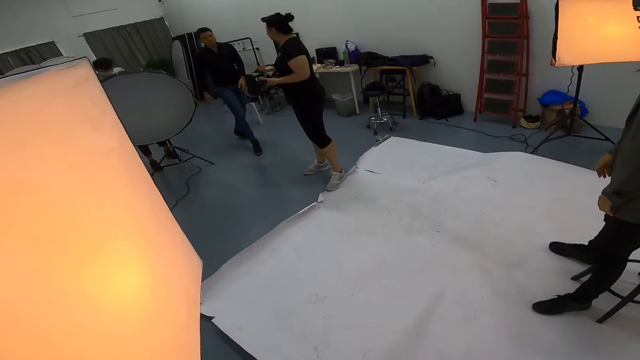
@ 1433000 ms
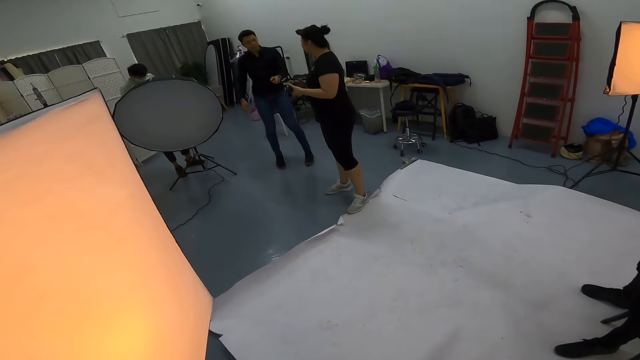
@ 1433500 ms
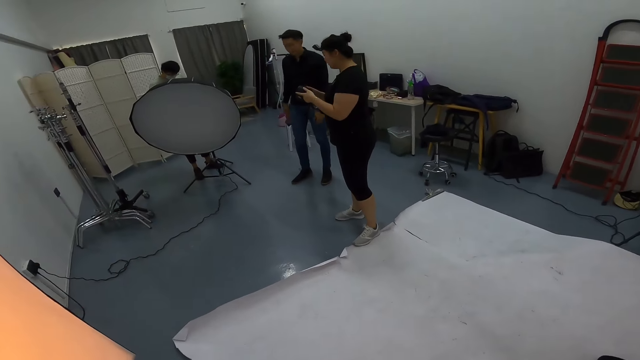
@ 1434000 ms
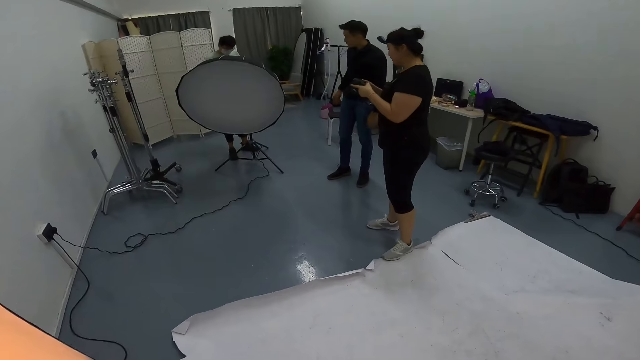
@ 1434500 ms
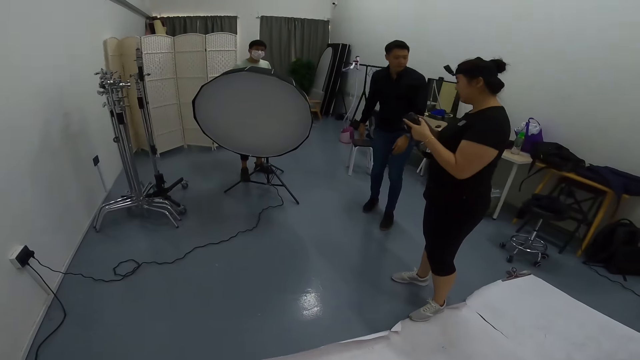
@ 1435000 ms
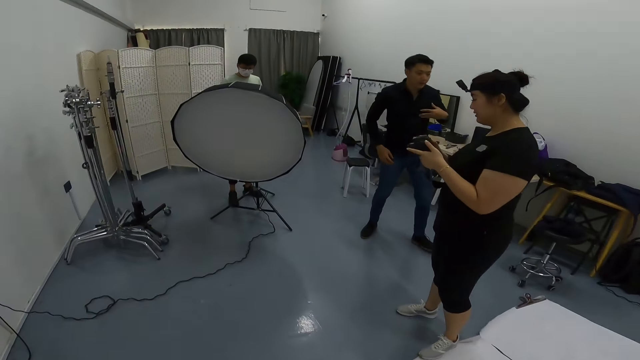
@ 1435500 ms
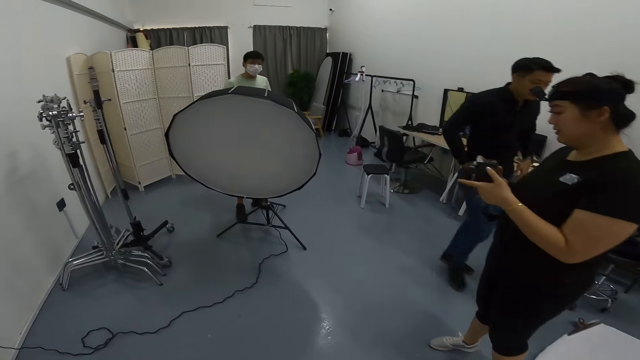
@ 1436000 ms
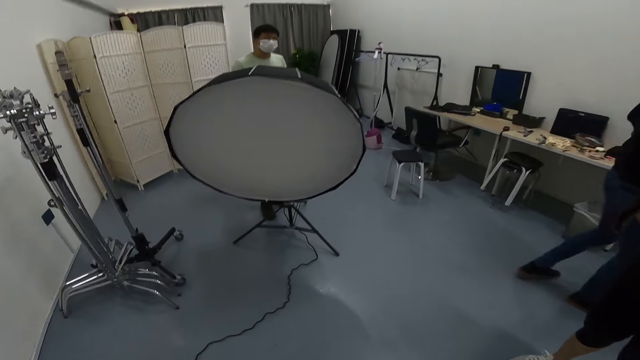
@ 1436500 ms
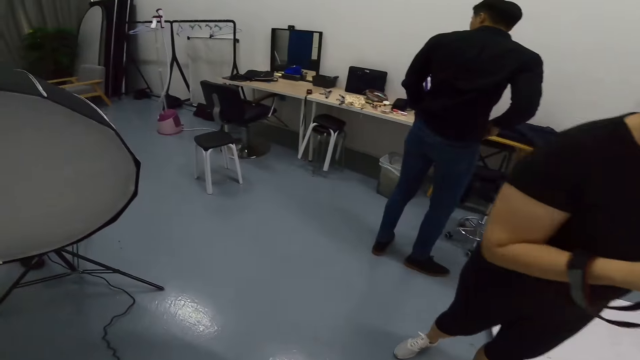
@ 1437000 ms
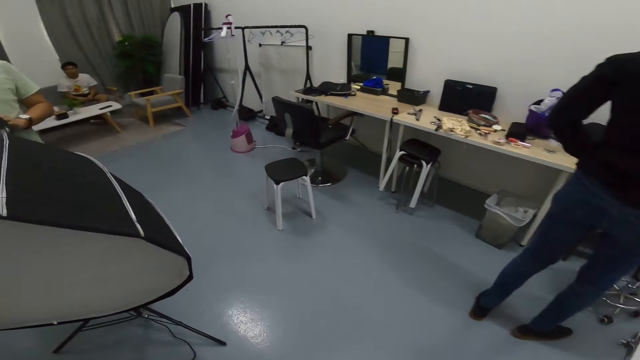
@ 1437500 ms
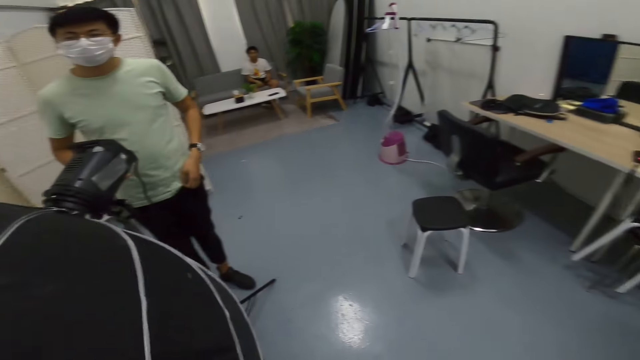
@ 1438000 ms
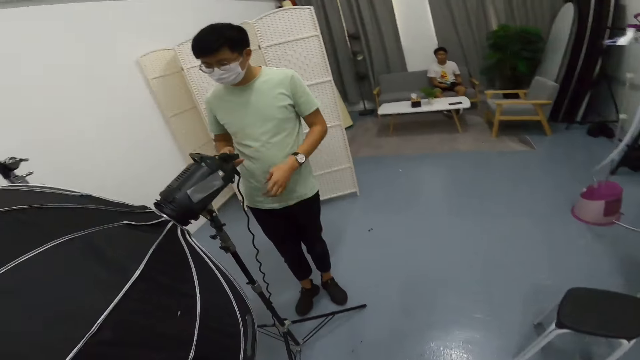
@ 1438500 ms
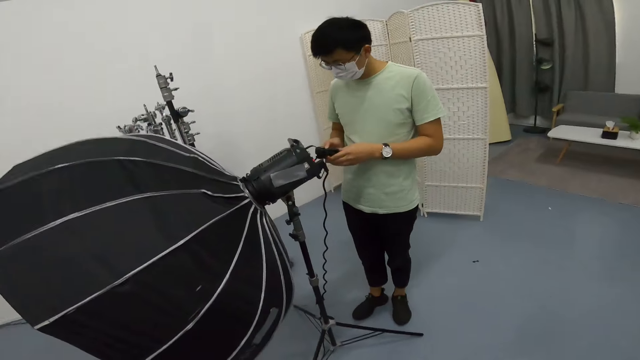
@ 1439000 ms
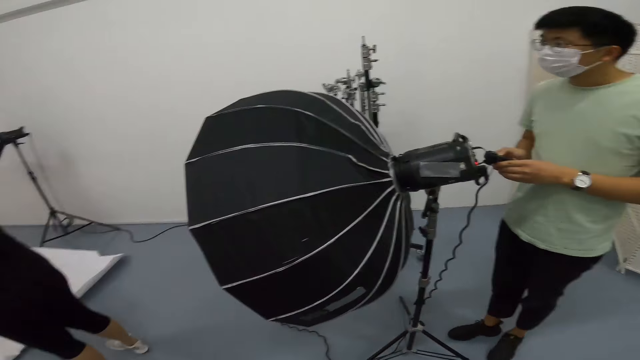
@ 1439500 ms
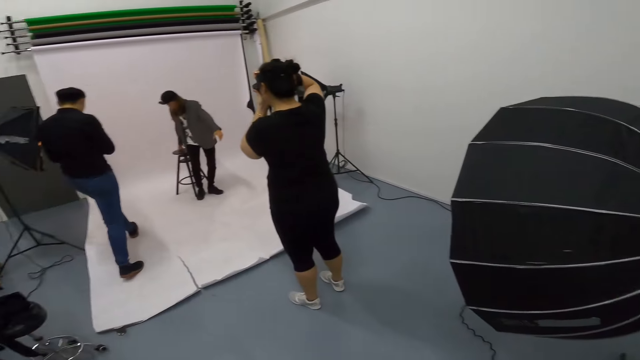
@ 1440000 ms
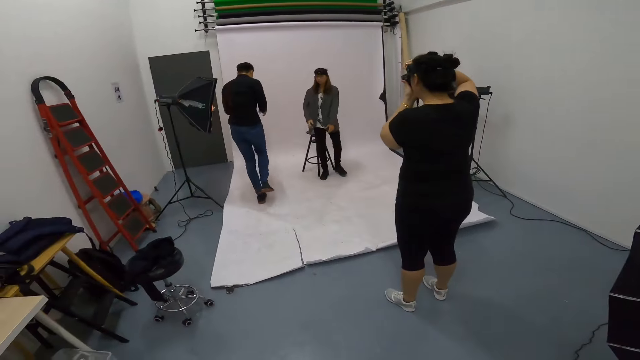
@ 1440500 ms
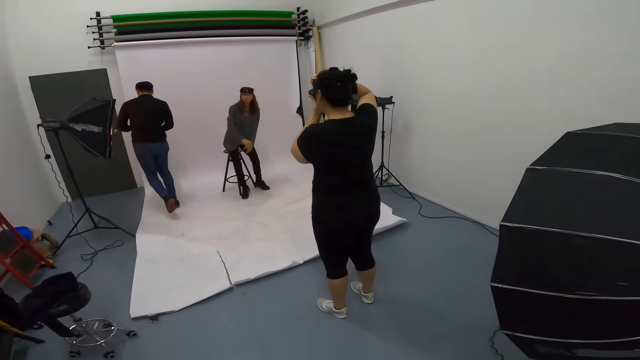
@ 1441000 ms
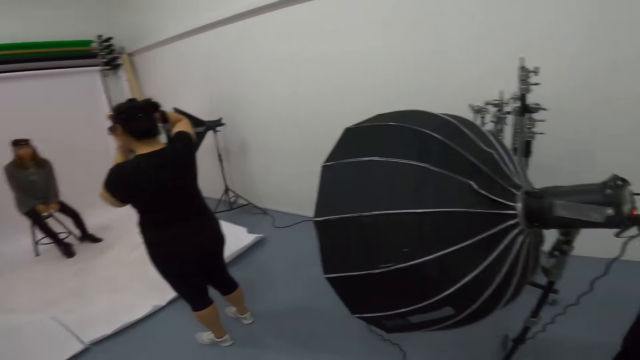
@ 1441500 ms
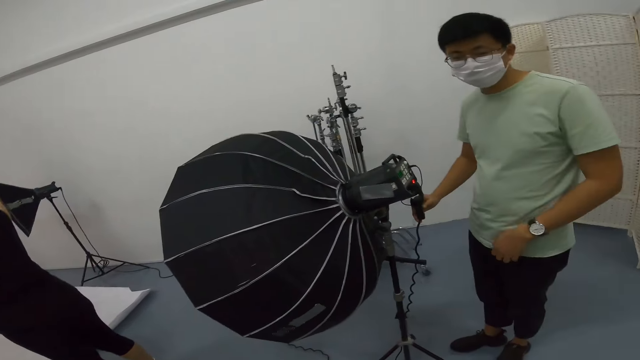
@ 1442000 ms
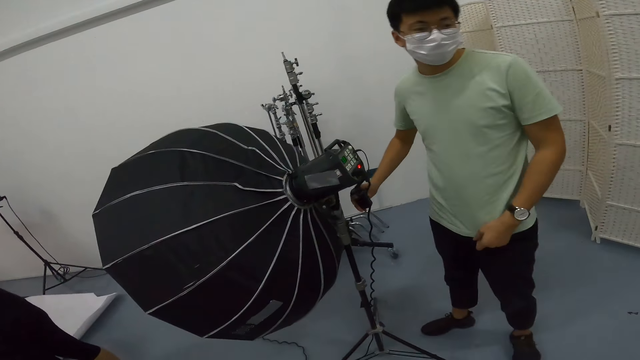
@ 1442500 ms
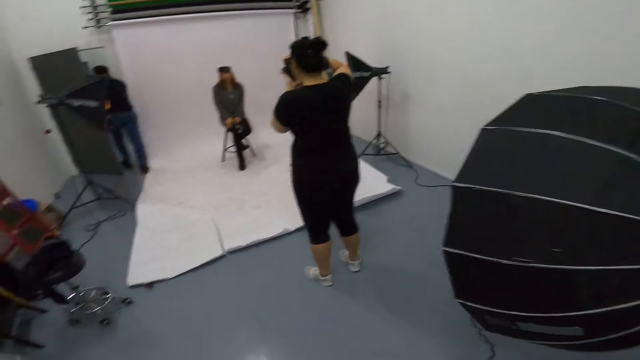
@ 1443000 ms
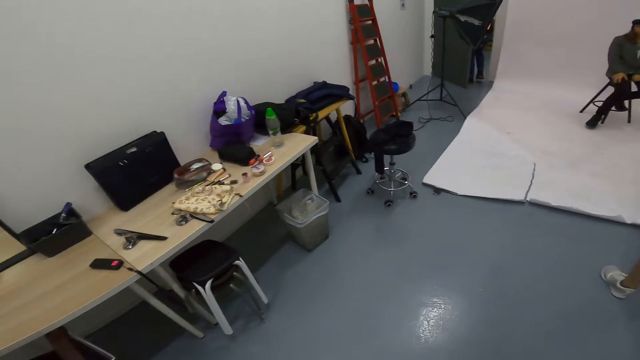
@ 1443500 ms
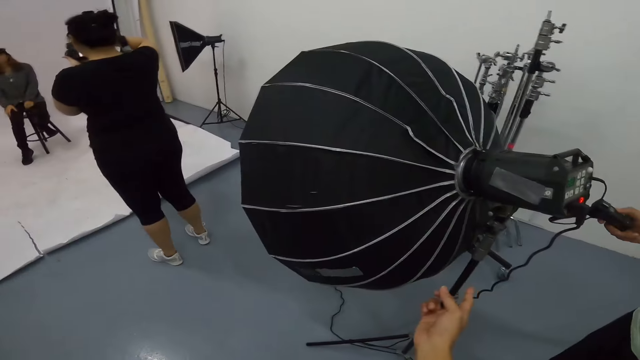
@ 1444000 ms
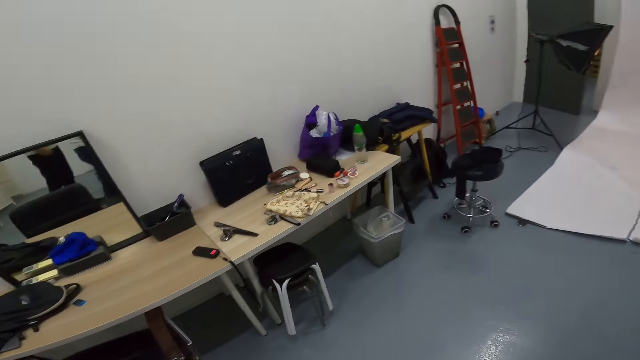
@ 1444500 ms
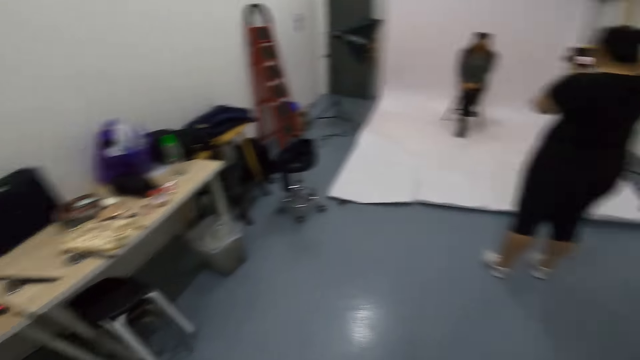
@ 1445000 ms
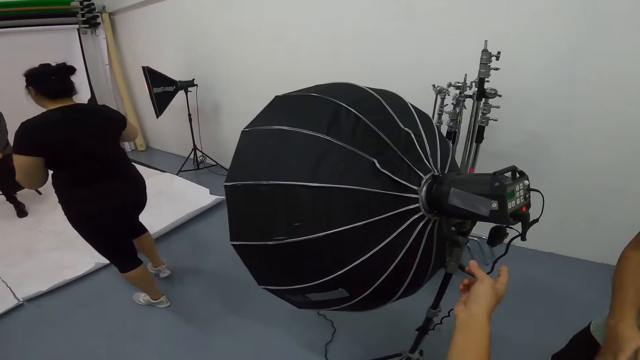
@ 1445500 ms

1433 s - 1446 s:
A woman converses with a man. Another man adjusts the studio lights. The camera wearer turns around. The woman takes photos of another woman. The camera wearer looks around the studio as they converse with the other man.

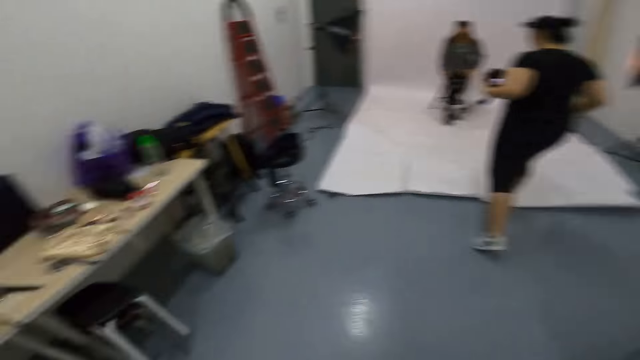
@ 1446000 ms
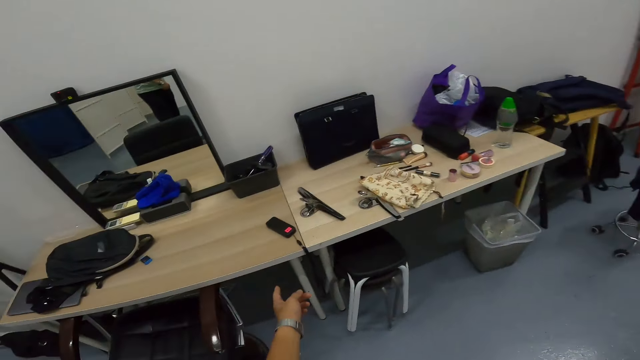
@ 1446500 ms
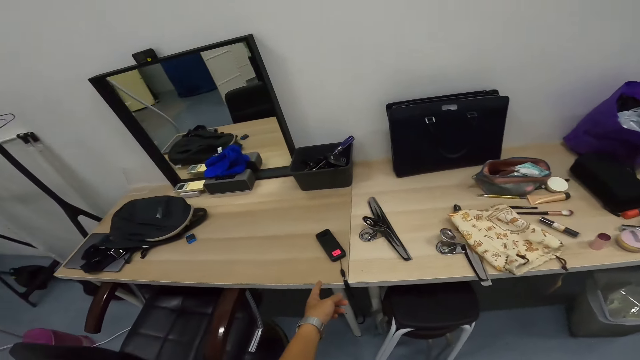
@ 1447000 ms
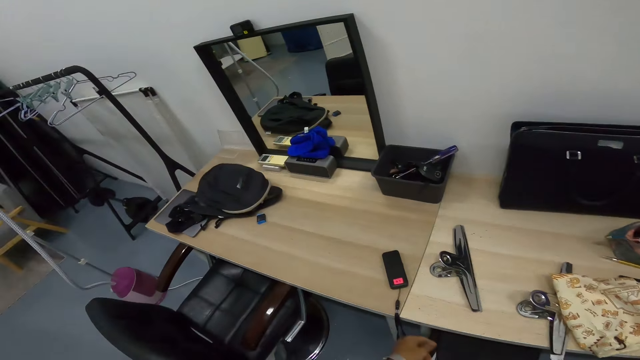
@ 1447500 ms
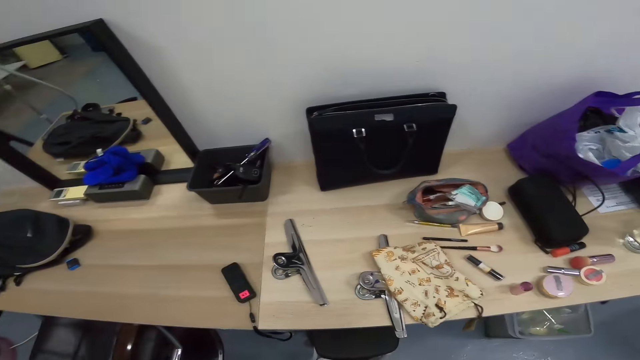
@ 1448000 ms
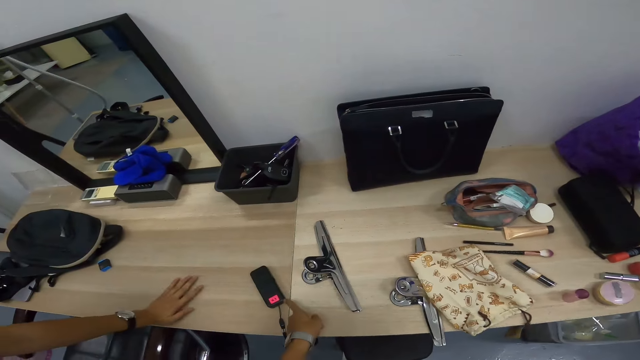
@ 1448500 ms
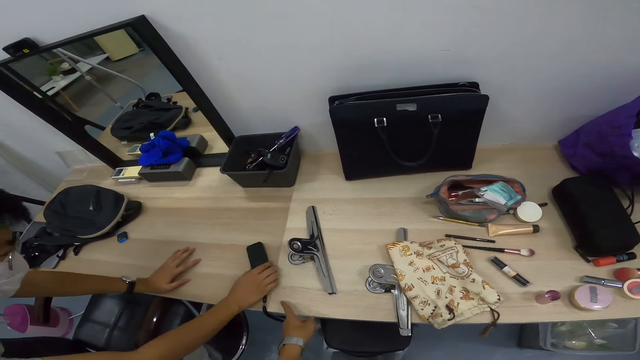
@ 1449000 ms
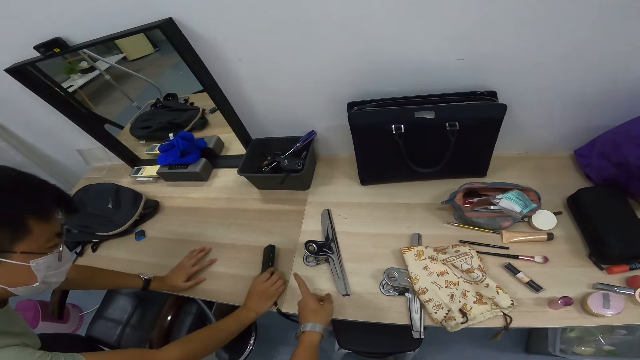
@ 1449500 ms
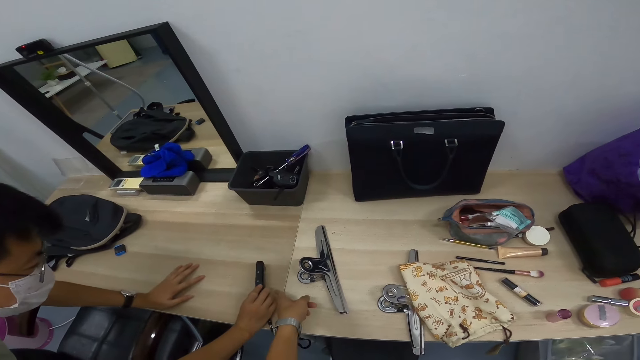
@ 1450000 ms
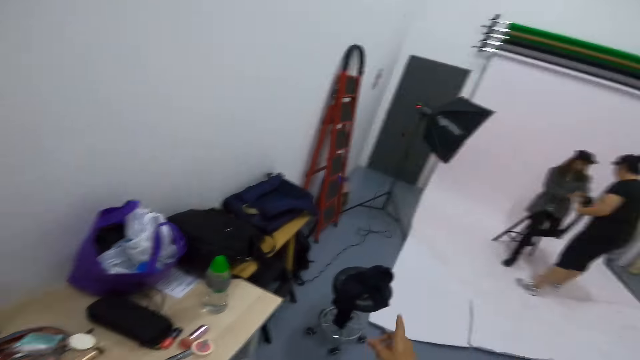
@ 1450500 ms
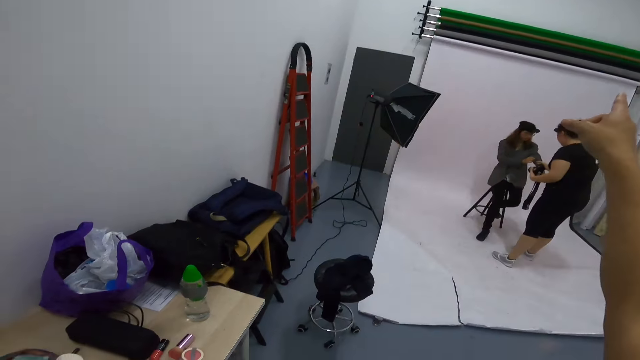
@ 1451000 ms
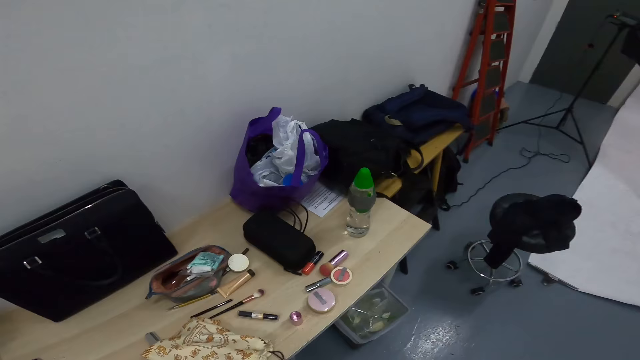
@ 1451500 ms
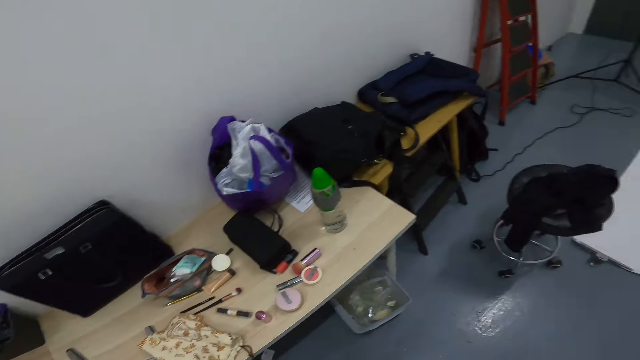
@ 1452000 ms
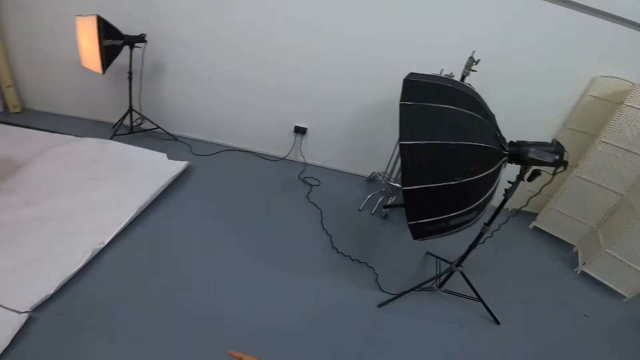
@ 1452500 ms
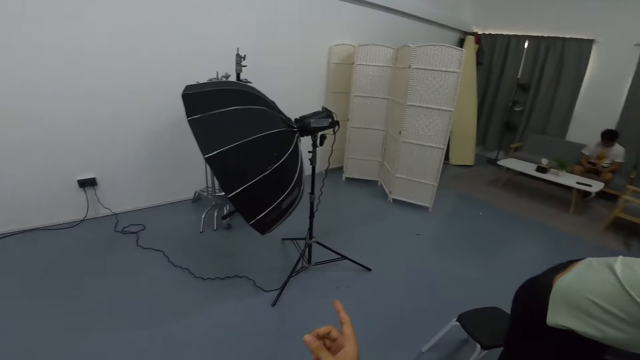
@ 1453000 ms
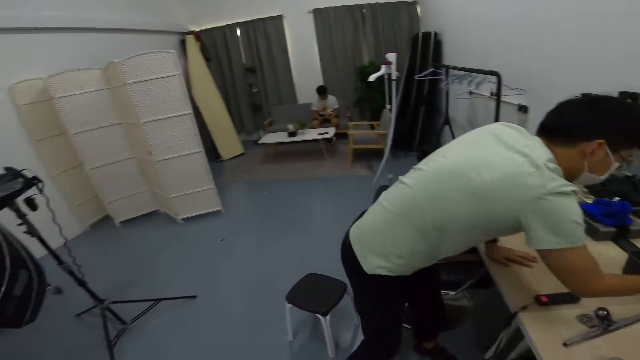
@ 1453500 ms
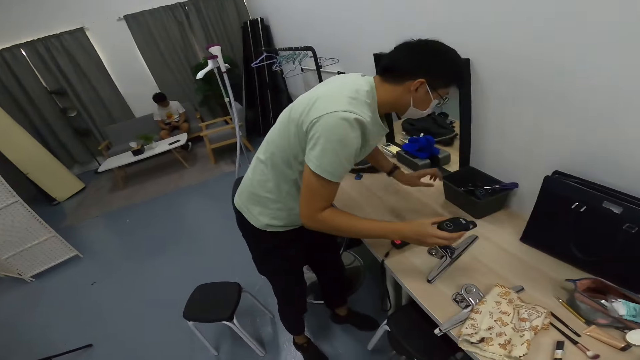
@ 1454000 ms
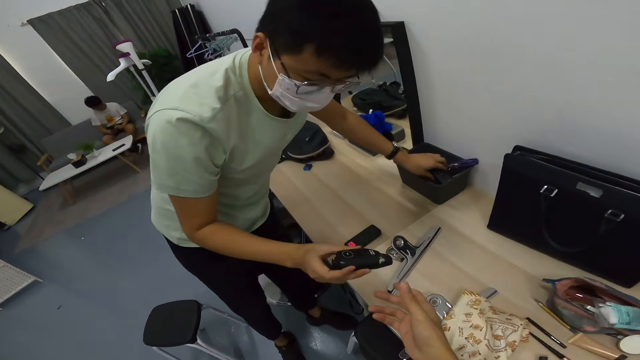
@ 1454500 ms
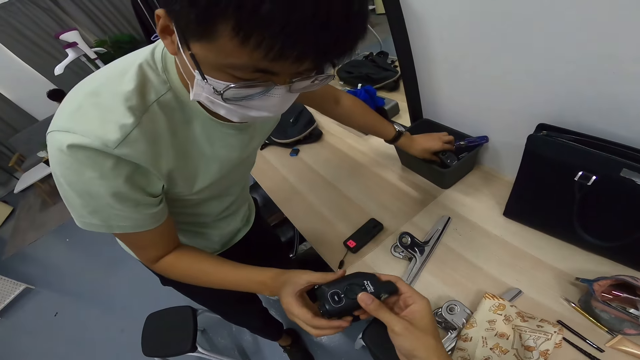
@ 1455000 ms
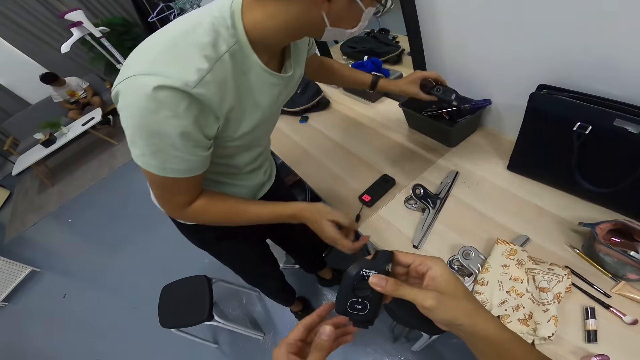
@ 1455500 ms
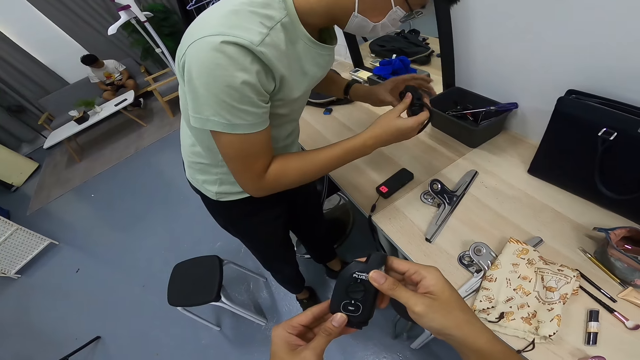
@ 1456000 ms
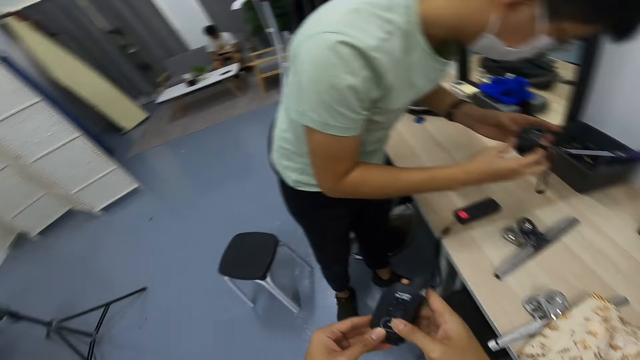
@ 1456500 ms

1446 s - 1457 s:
The camera wearer points the remote. They point at the wallpaper studio. They pick something from a man.
